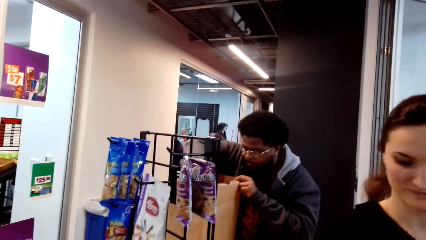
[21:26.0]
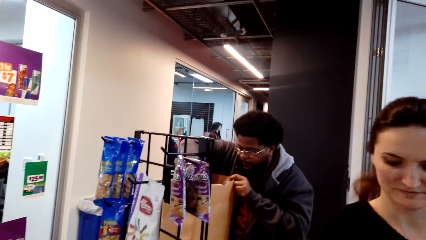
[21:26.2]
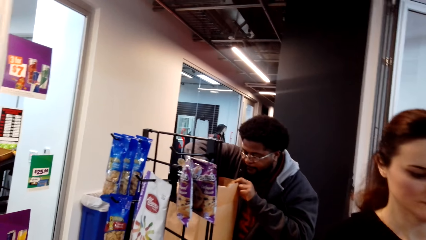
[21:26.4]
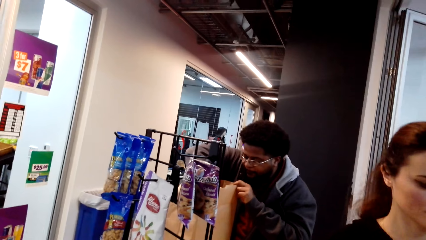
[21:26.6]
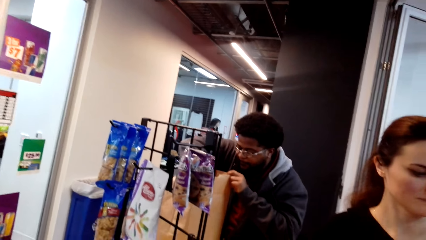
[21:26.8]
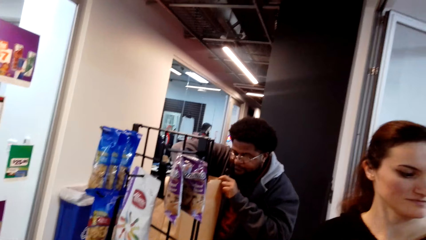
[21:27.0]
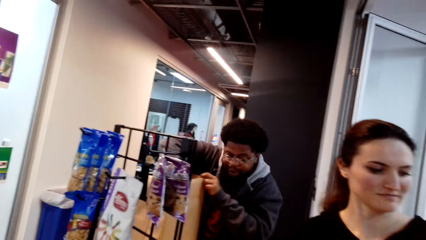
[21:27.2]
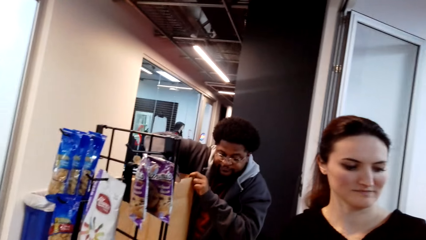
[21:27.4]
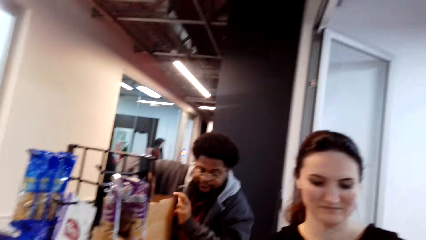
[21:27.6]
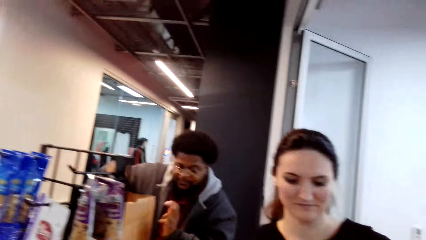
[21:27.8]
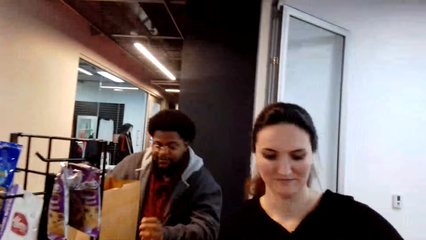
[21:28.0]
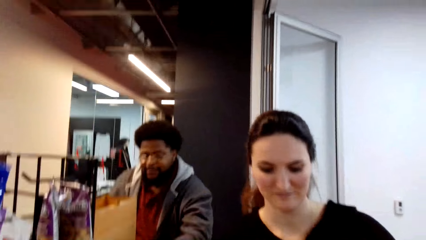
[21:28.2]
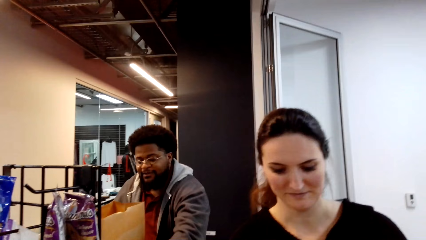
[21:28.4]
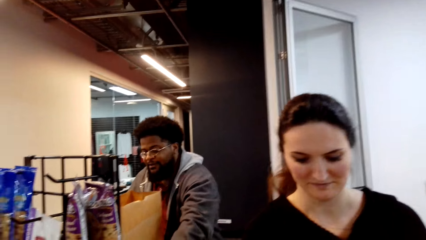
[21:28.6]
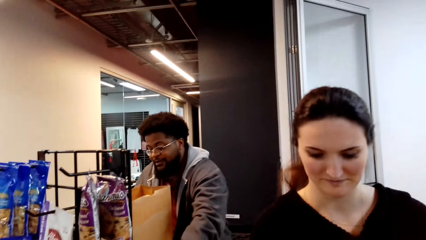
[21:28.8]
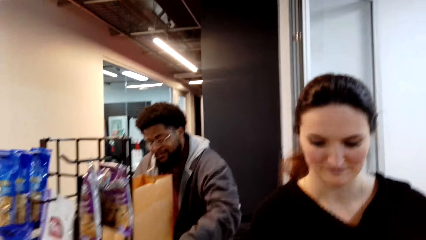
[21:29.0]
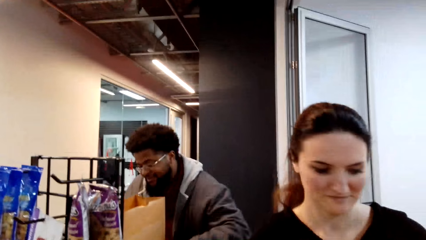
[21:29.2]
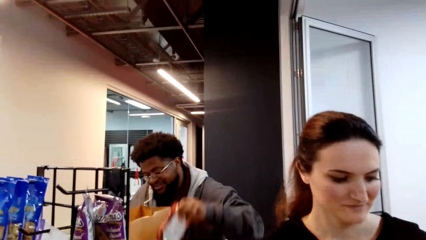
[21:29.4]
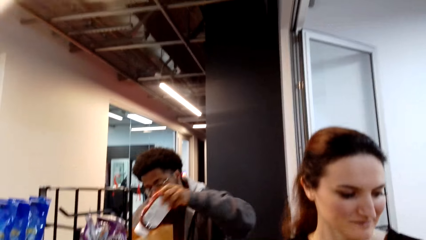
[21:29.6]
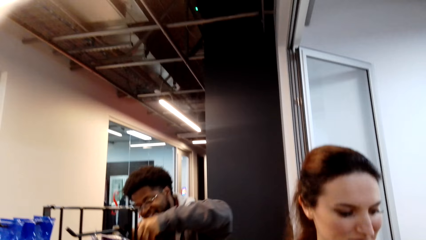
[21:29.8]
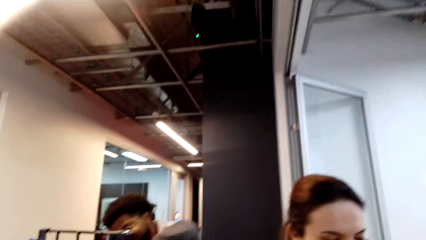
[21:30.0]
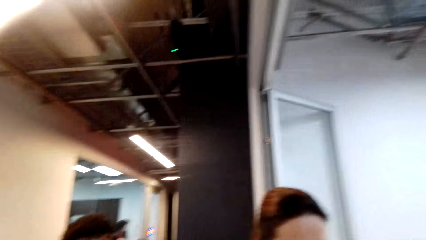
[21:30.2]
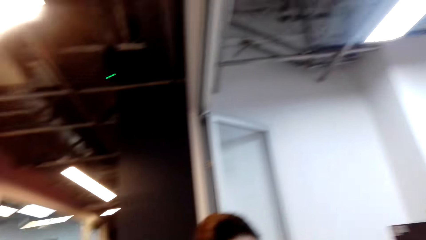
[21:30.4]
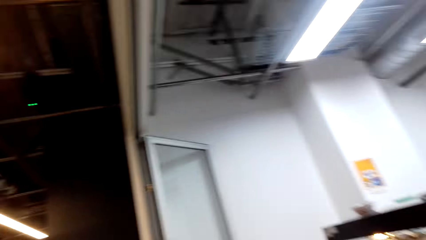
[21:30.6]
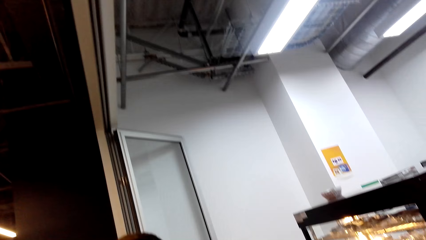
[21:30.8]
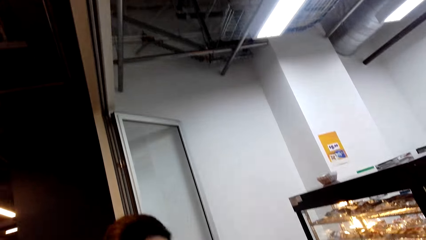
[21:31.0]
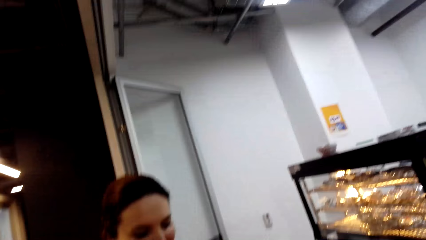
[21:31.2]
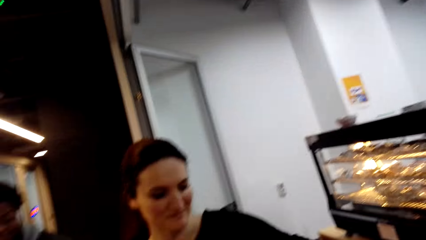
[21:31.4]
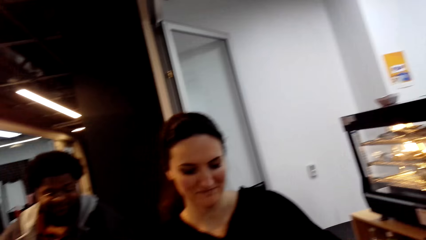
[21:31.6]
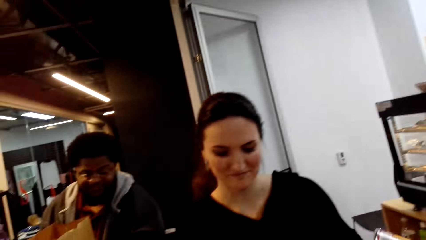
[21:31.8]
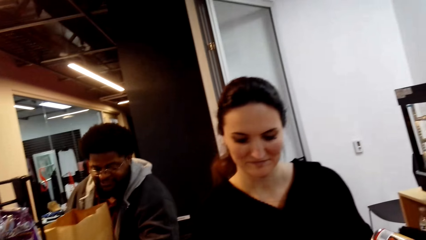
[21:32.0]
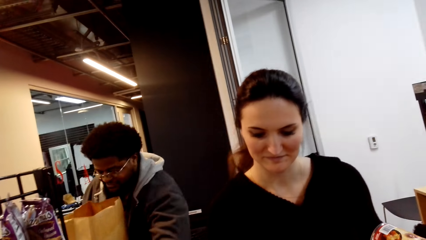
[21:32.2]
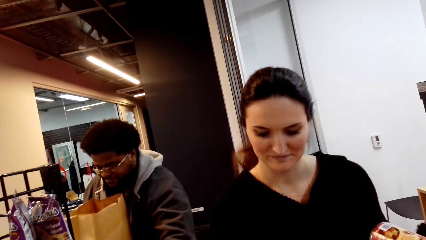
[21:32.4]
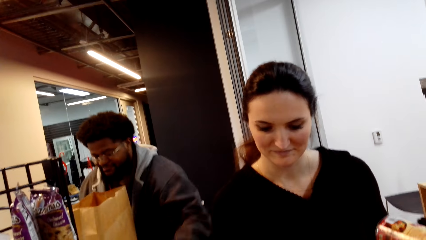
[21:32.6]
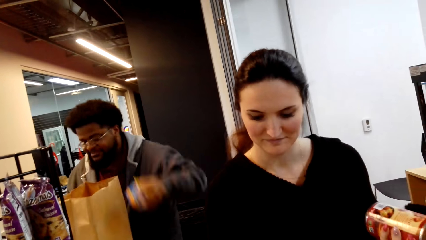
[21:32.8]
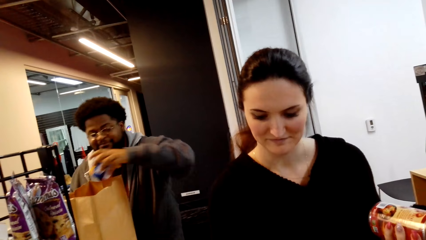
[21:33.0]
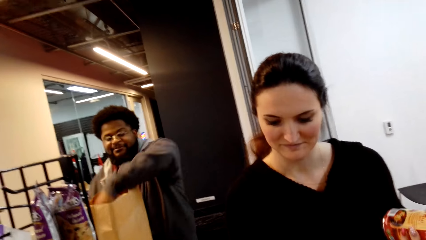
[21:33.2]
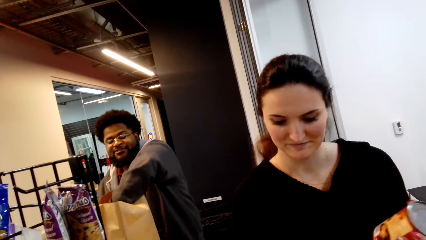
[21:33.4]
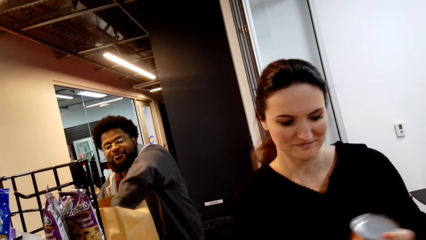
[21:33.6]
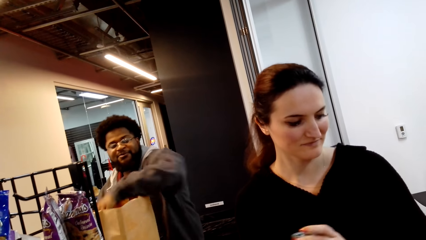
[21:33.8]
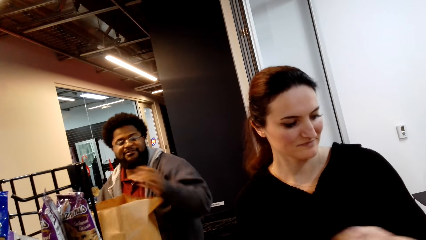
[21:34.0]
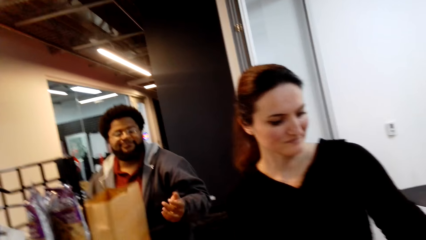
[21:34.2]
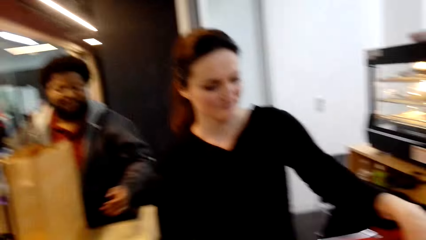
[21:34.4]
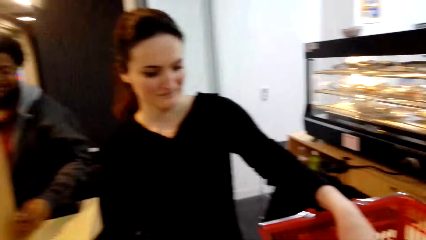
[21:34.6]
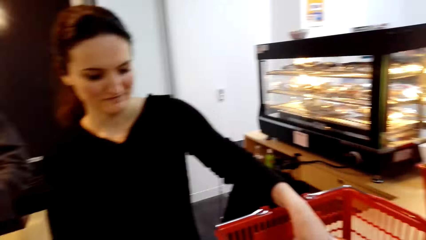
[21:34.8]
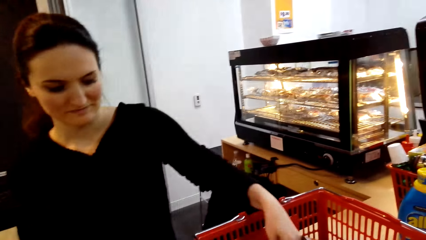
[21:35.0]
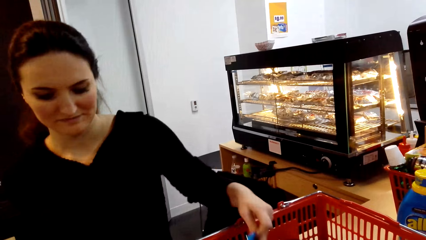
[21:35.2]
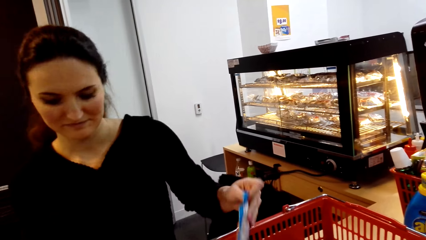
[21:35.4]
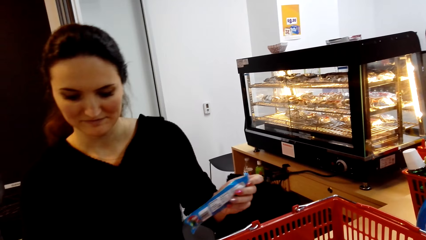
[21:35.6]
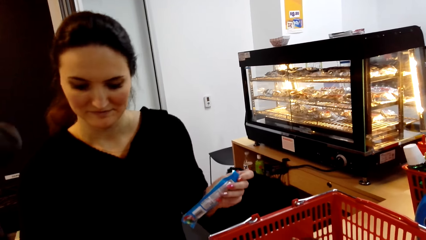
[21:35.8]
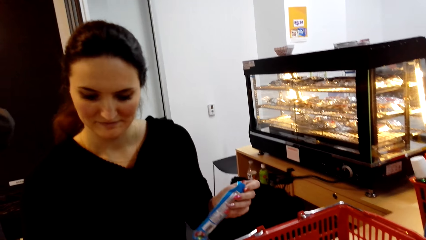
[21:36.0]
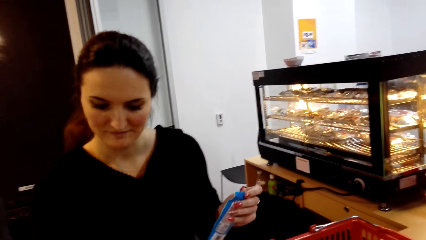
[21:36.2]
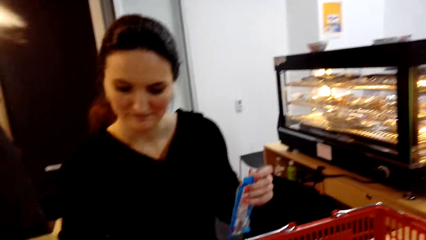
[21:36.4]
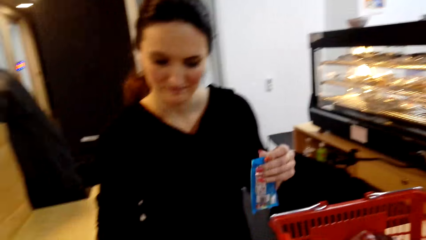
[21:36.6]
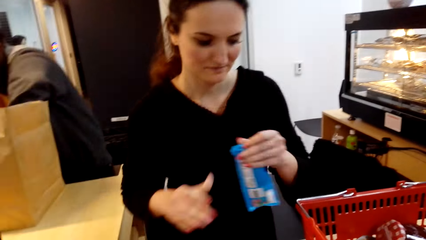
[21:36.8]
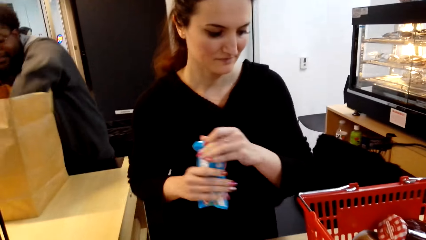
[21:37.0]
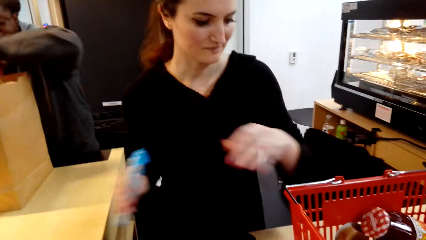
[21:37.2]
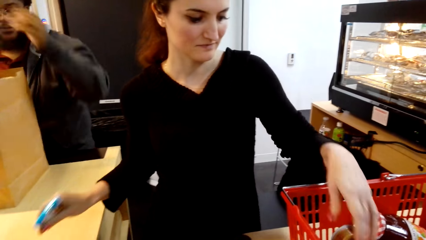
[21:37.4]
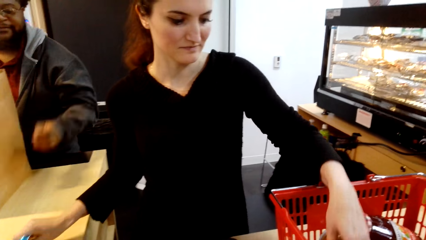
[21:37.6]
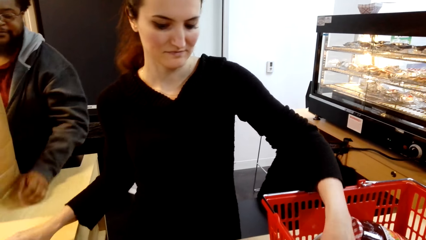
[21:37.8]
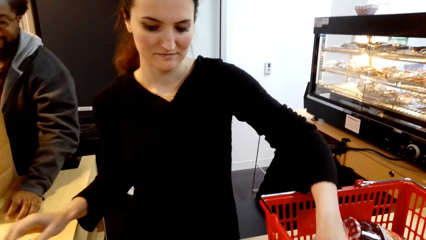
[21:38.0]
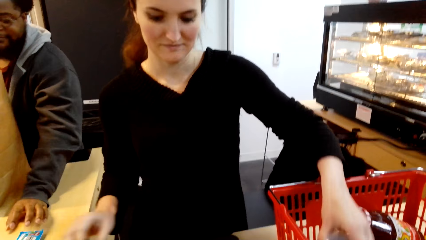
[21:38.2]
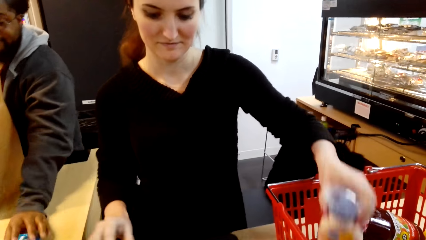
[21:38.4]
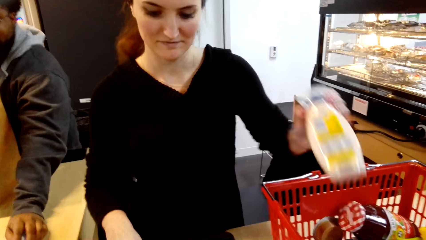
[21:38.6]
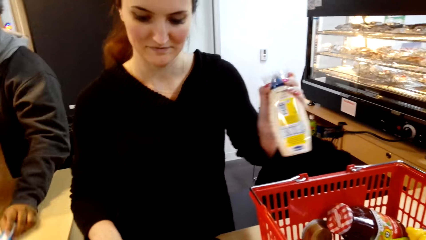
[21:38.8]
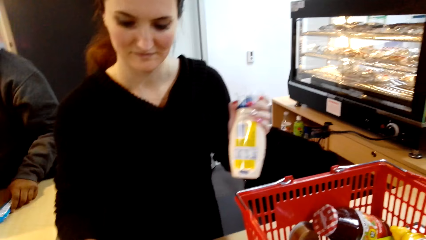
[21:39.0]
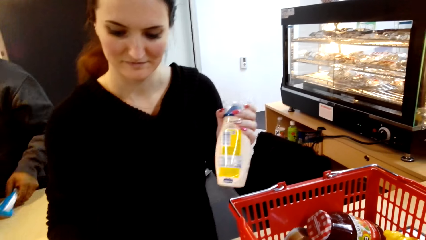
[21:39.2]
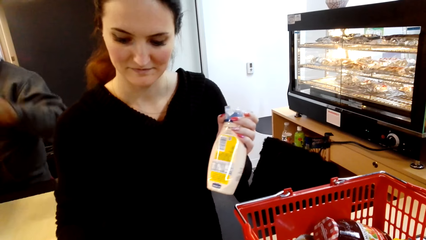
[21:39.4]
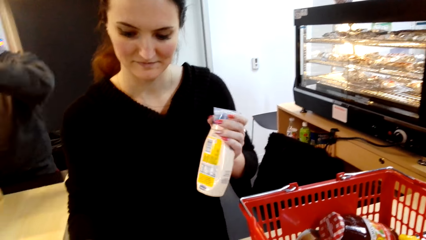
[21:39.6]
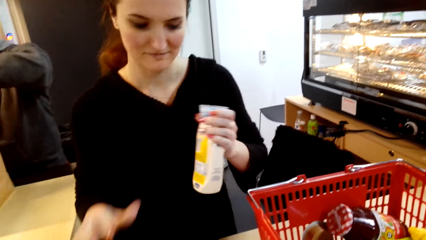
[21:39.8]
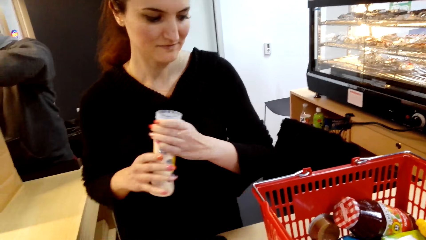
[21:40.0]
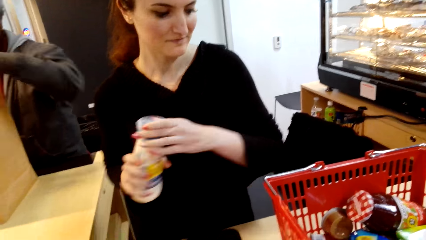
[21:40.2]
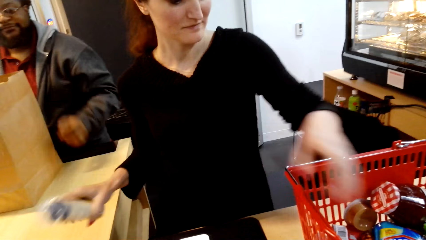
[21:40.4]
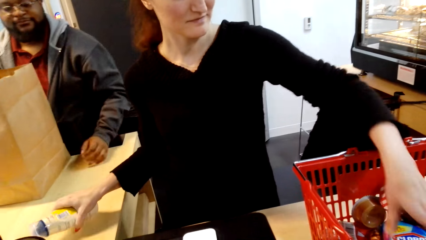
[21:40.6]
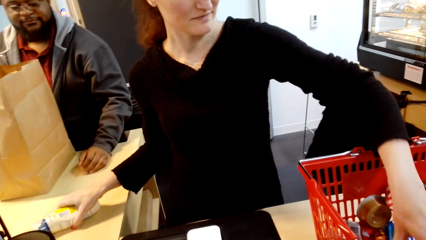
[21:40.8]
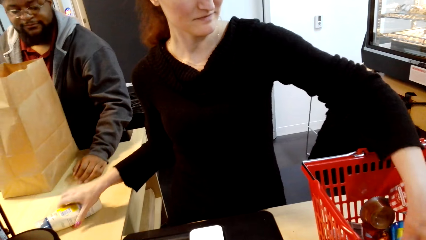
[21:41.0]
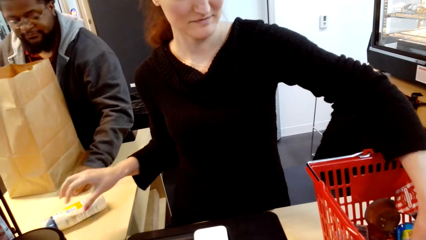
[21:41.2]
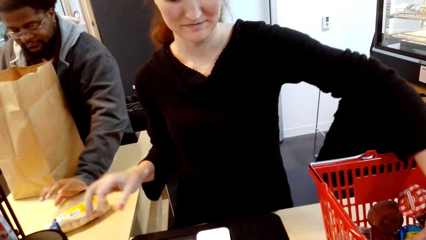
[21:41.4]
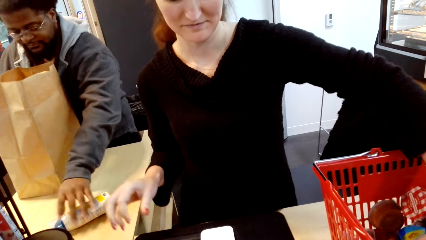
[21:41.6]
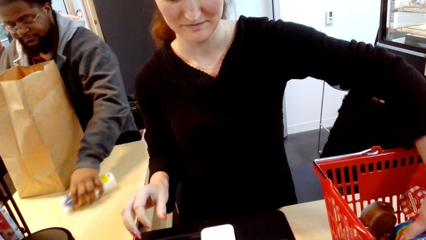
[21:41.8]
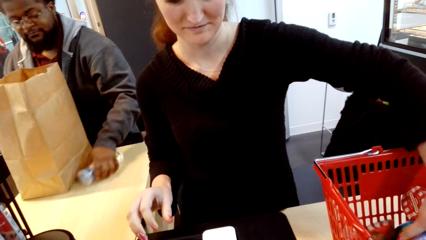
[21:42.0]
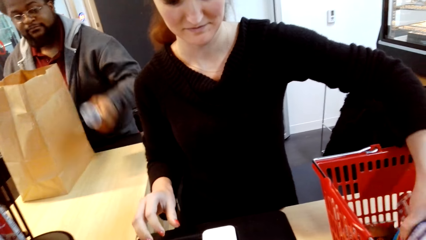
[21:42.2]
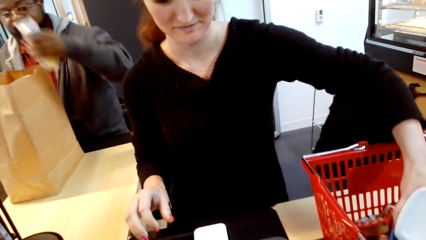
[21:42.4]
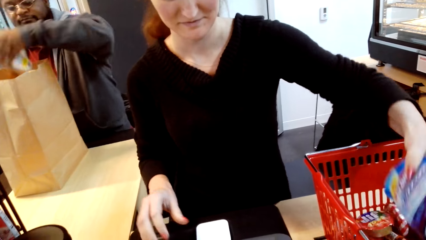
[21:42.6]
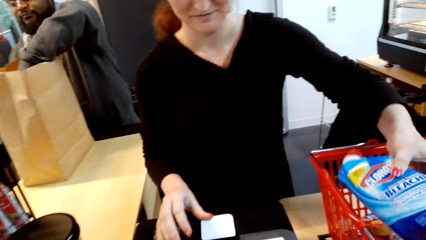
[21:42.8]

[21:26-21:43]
A cashier calculates items. Another cashier arranges the products. The other cashier puts the items in the shopping bag, takes items on the counter, and puts the items in the shopping bag. The first cashier calculates items and takes more items in the basket. The first cashier bills the candy for the camera wearer. The first cashier puts the items on the counter. The other cashier takes items on the counter. The first cashier takes more items in the basket. The other cashier puts the candy in the shopping bag. The first cashier bills the dressing. The first cashier puts the item on the counter. The other cashier puts the dressing in the bag. The other cashier takes the item.
